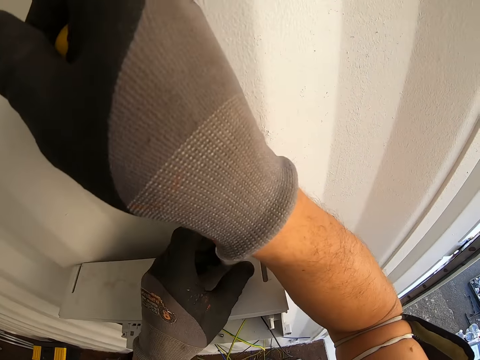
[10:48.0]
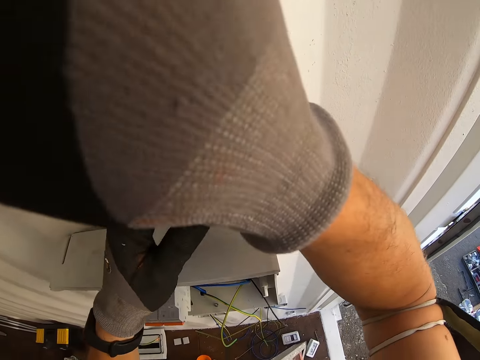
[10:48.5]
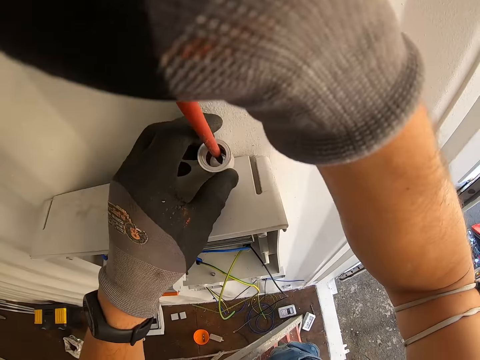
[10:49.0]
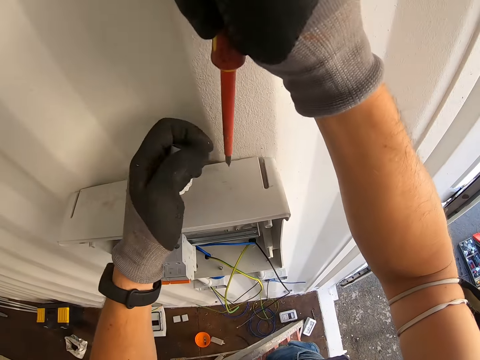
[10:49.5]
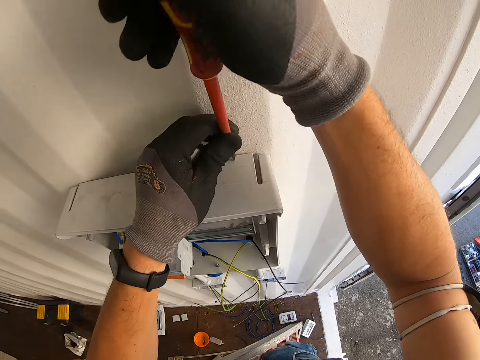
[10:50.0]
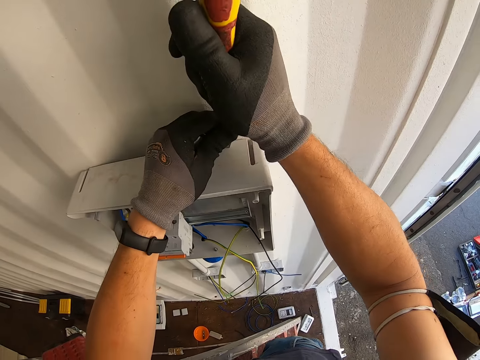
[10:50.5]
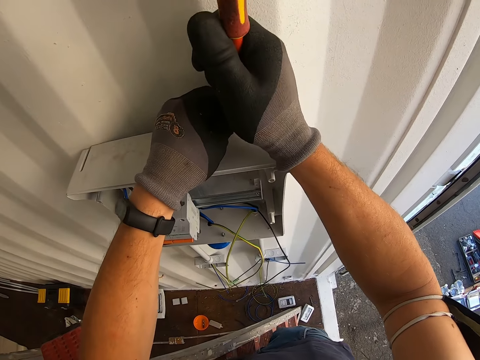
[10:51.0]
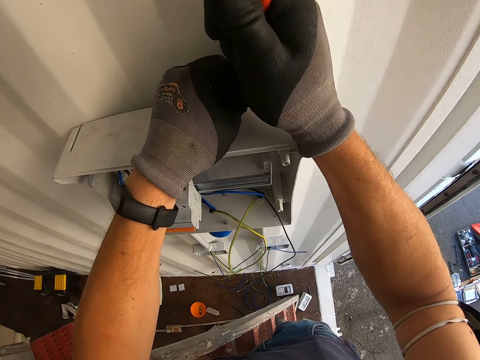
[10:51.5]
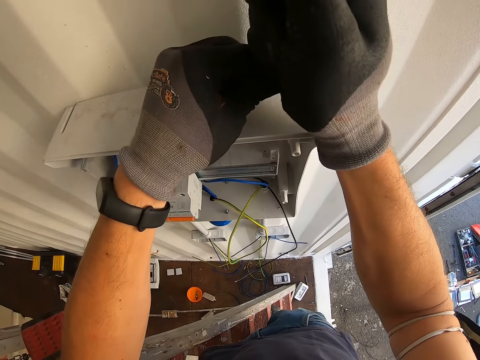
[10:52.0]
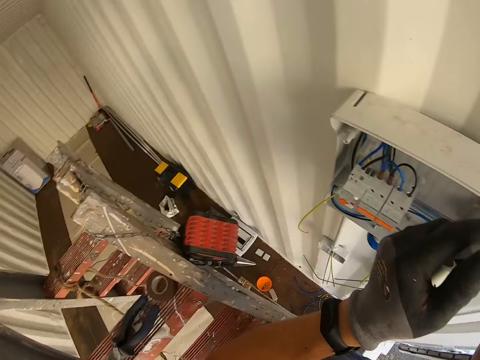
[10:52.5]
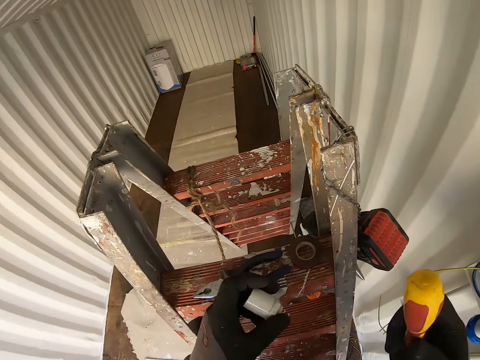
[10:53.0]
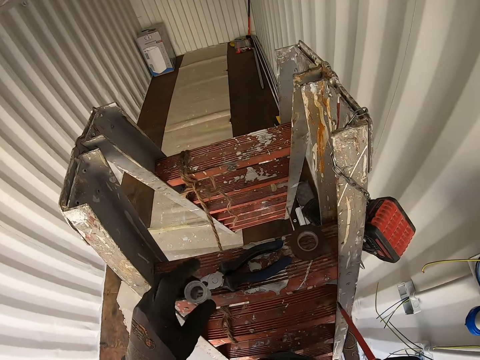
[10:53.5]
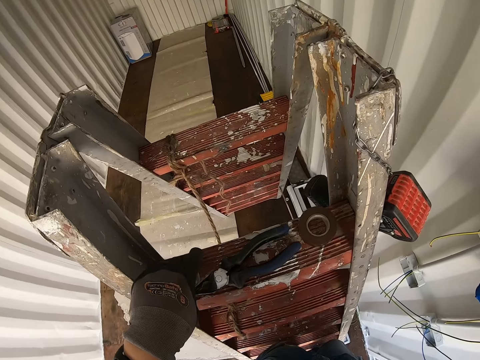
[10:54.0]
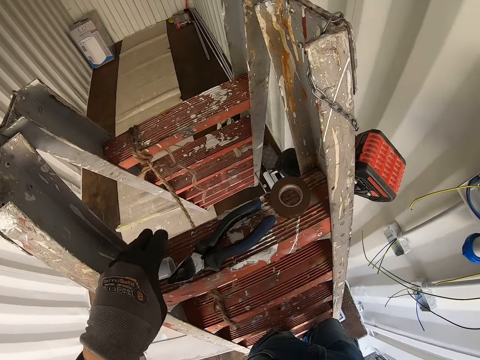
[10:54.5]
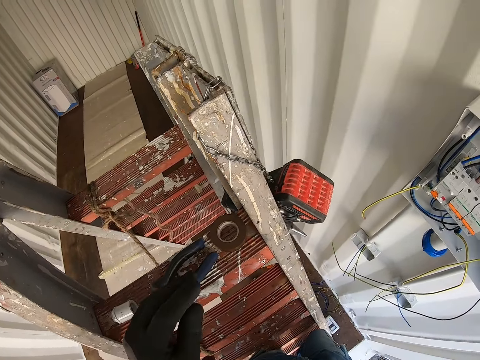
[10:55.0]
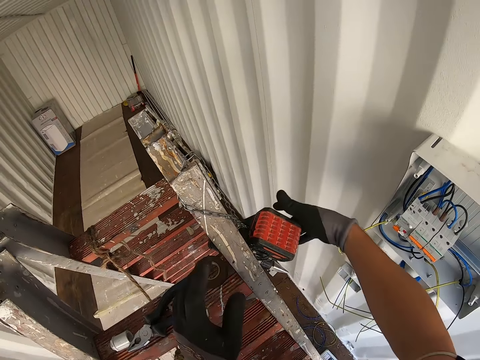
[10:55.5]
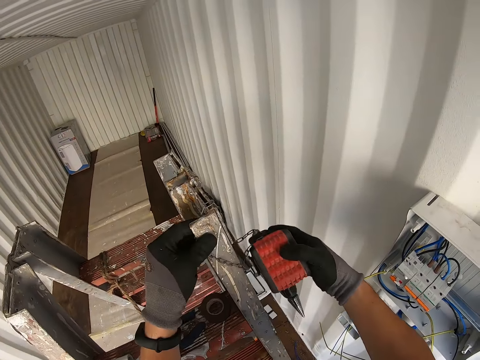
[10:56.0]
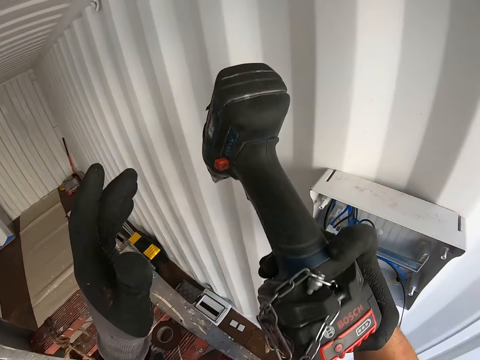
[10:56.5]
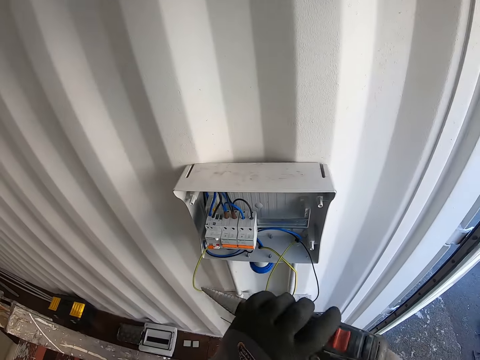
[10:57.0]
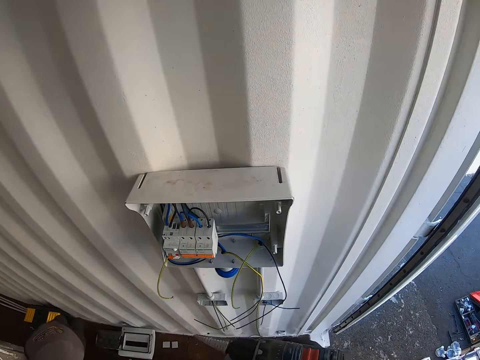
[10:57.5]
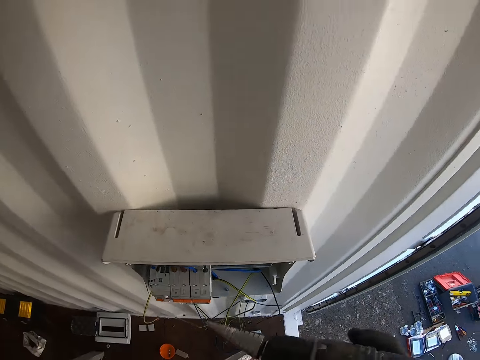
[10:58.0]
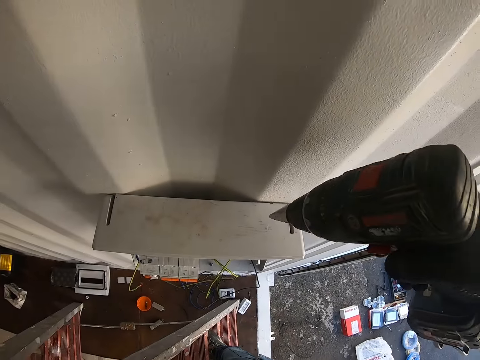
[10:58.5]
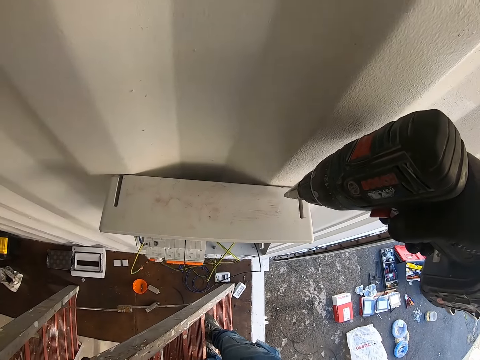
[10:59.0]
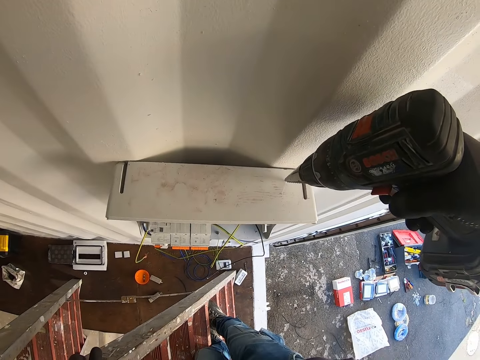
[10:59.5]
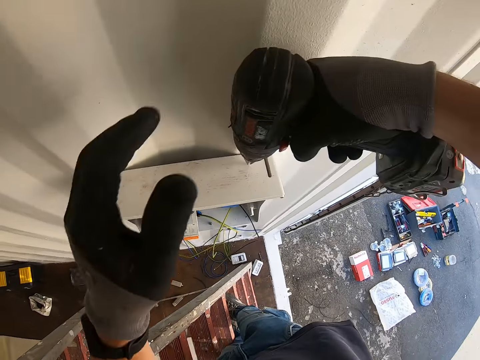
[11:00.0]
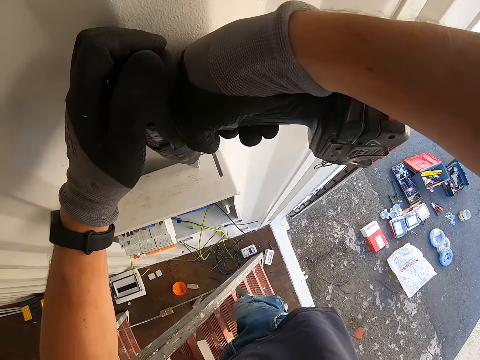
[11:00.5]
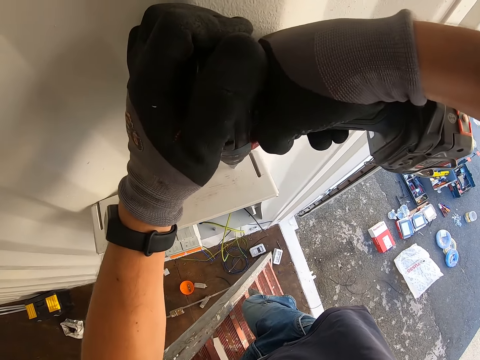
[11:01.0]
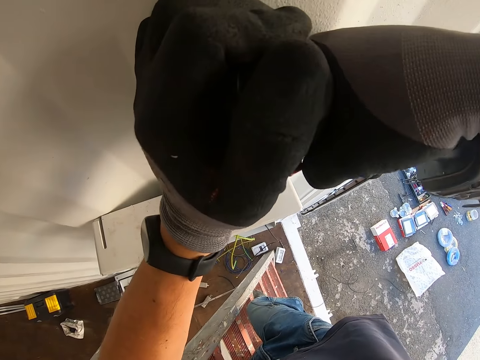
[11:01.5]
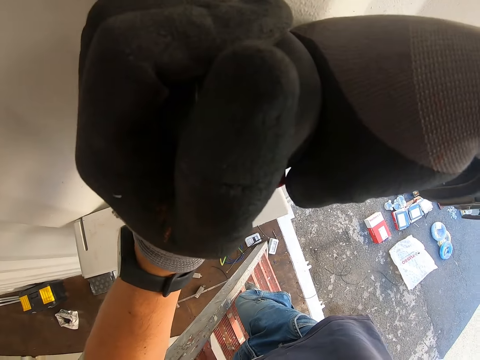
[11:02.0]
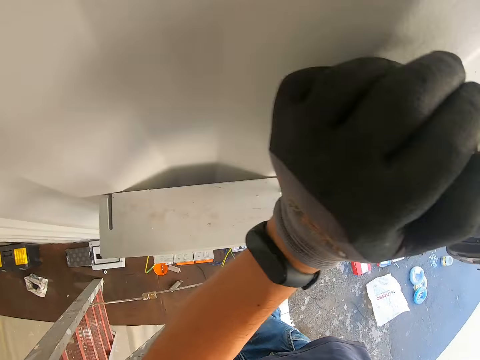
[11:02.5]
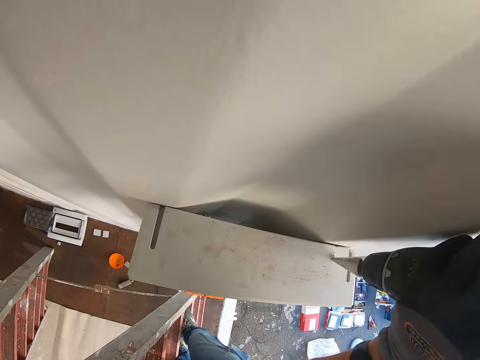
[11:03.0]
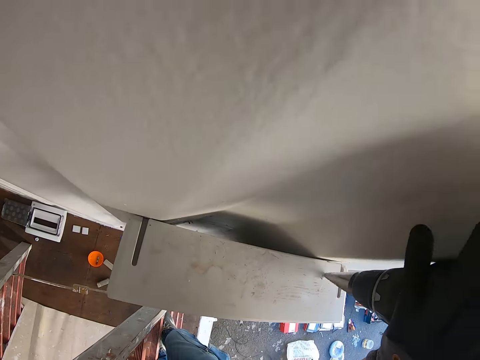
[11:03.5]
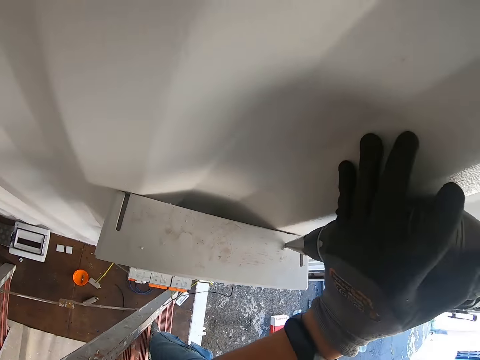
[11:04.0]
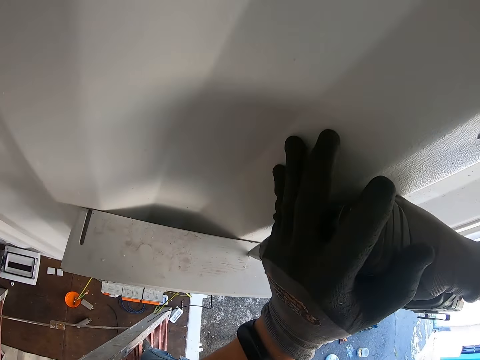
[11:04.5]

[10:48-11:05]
The camera wearer puts the conduit pipe and screwdriver down. They pick up the drilling machine or power drill. They drill the panel box with the power drill.

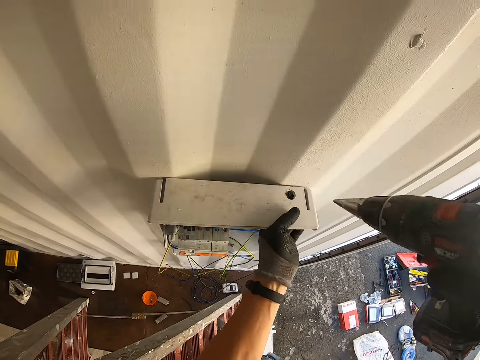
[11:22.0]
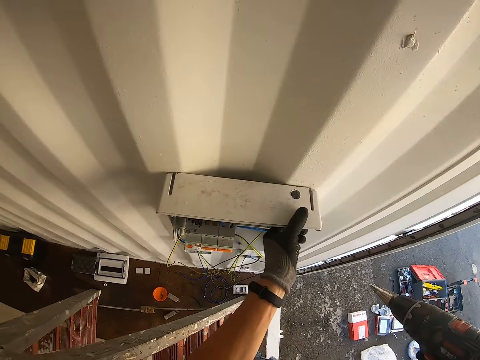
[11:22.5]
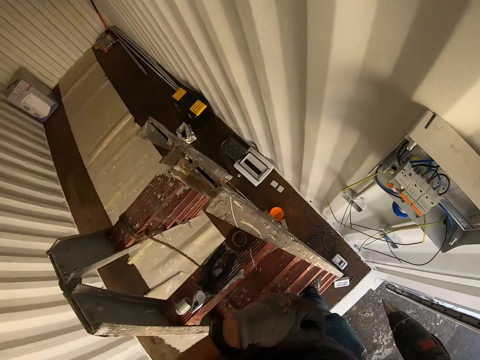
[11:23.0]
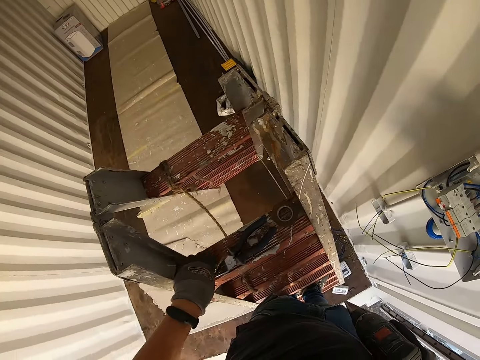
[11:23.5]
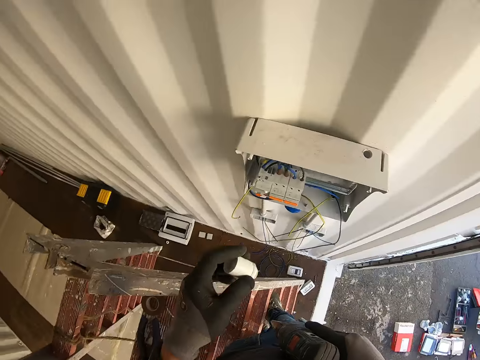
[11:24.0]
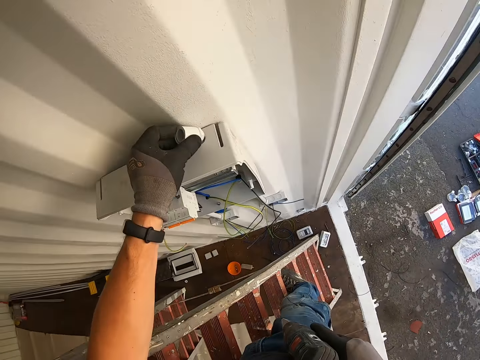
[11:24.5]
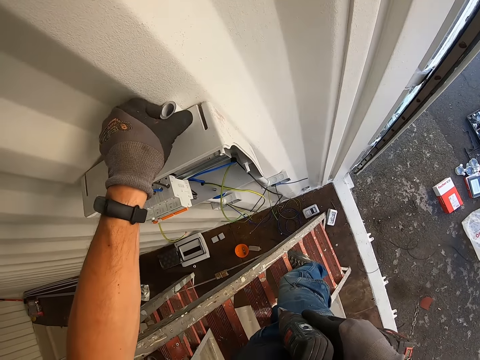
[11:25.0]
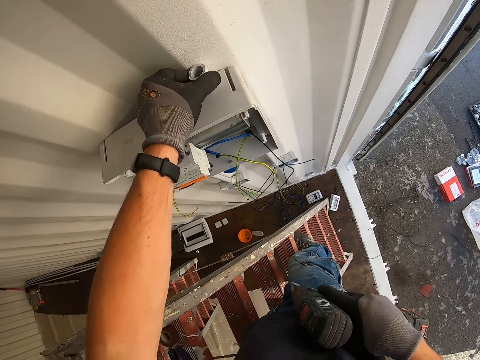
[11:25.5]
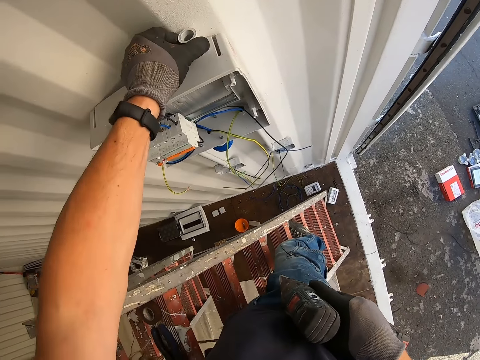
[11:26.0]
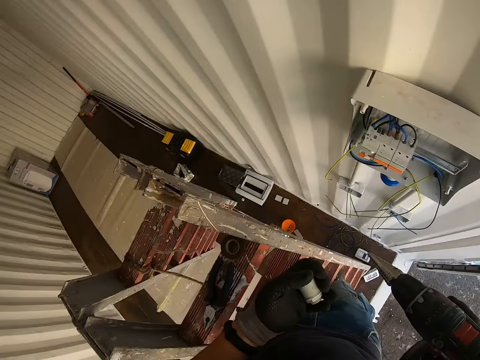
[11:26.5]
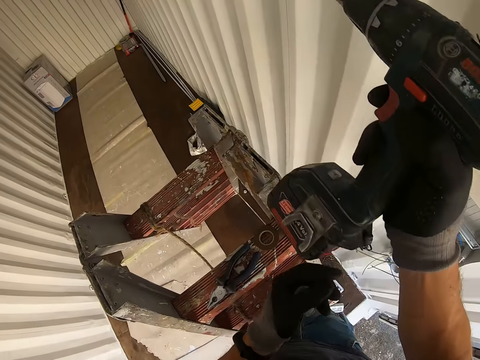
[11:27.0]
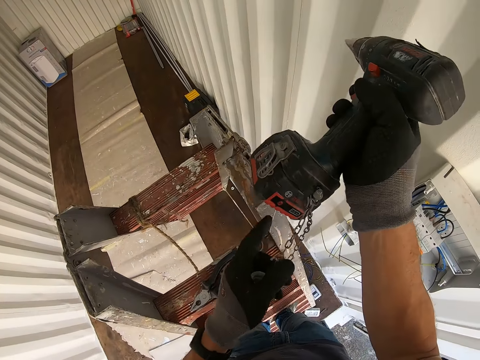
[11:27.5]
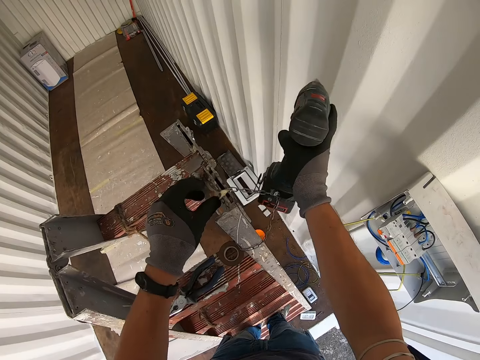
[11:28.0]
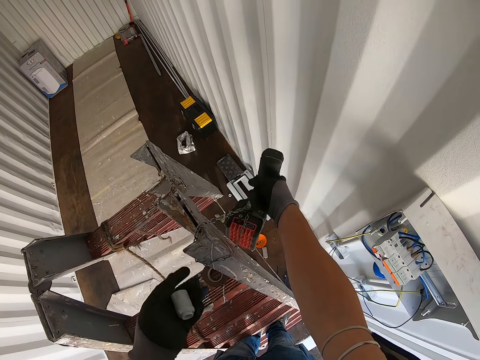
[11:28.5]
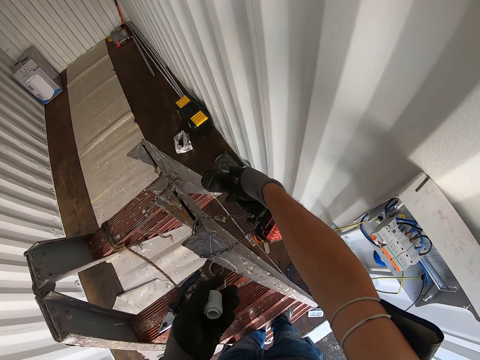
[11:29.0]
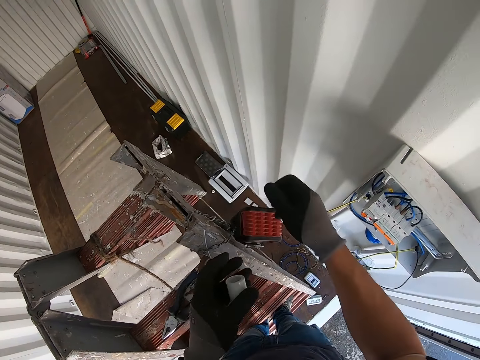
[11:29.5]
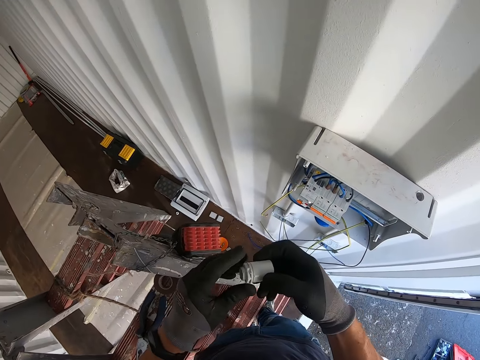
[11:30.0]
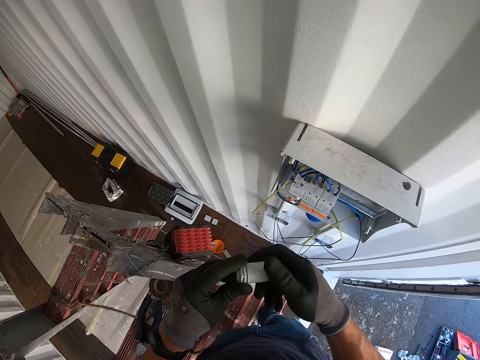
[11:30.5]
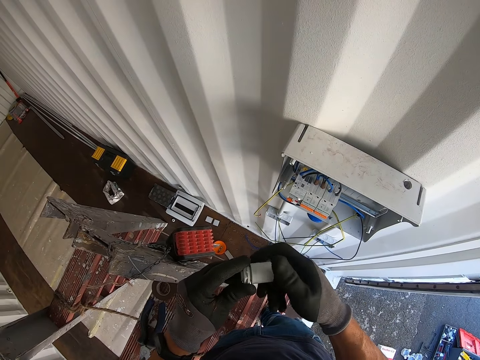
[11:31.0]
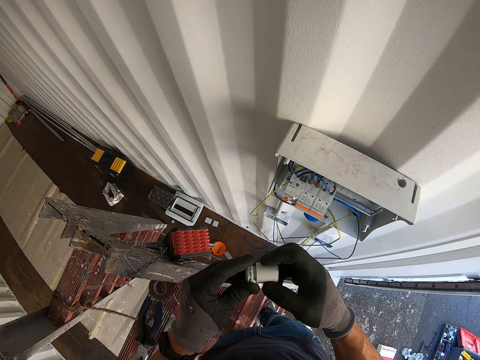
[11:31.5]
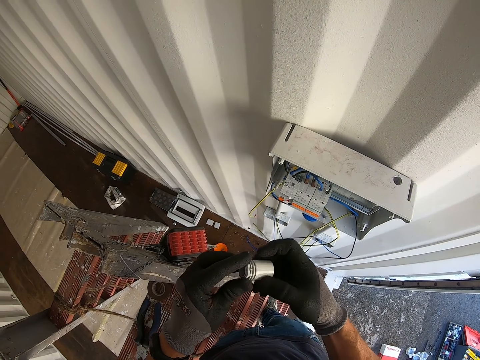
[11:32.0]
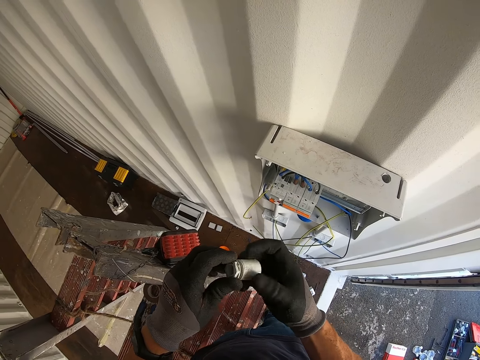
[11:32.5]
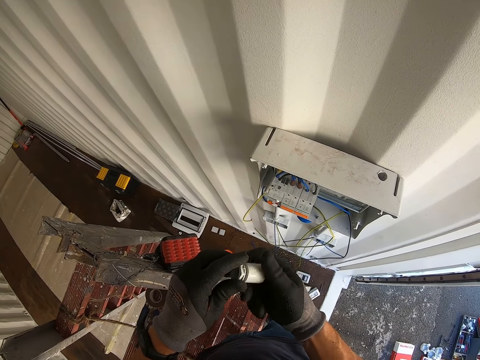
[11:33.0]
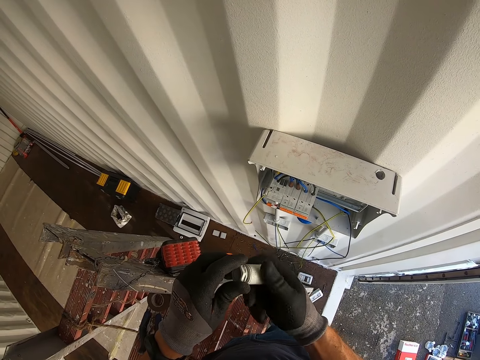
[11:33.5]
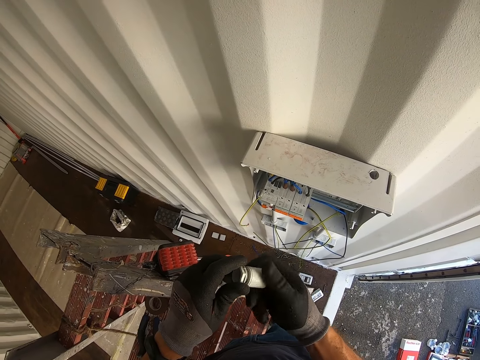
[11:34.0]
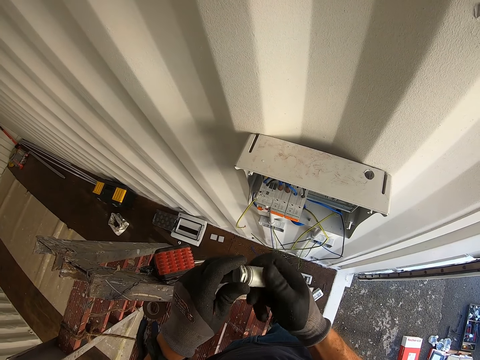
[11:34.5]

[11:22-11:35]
The camera wearer picks up the conduit pipe. They place the conduit pipe in the drilled hole. They place the conduit pipe down. They hang the power drill. They put the driller down. They adjust the conduit pipe. They unfold something.
